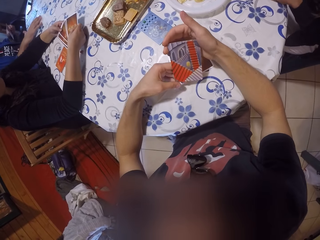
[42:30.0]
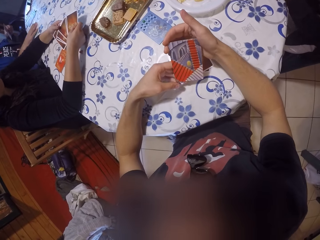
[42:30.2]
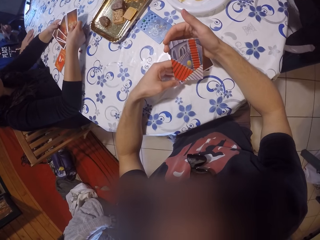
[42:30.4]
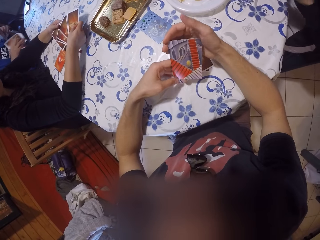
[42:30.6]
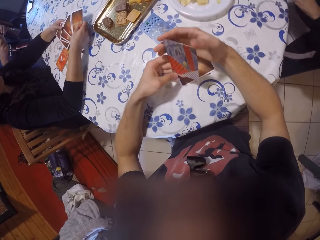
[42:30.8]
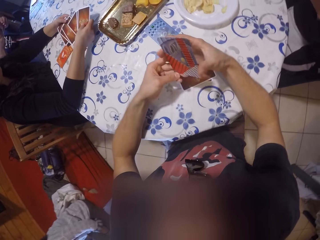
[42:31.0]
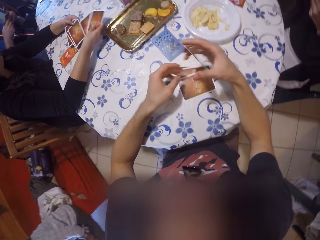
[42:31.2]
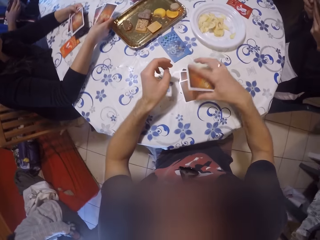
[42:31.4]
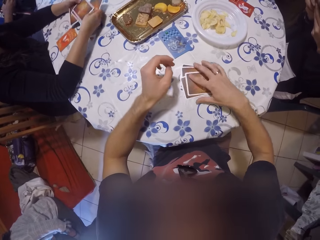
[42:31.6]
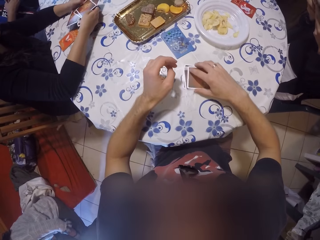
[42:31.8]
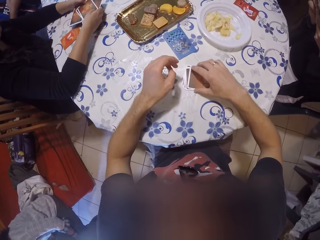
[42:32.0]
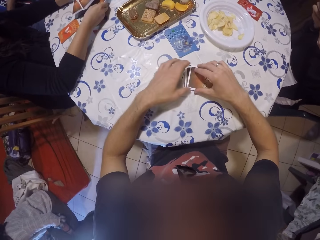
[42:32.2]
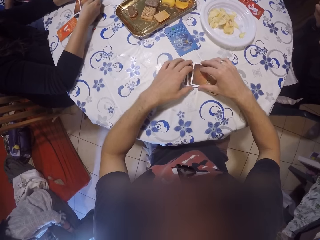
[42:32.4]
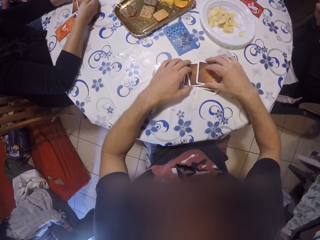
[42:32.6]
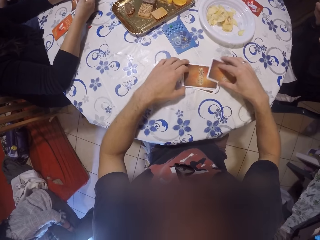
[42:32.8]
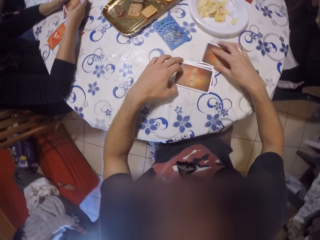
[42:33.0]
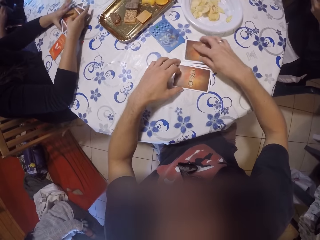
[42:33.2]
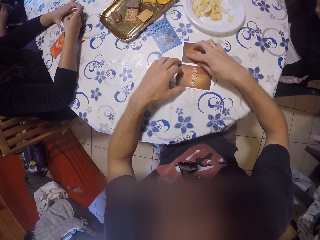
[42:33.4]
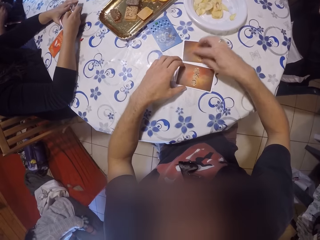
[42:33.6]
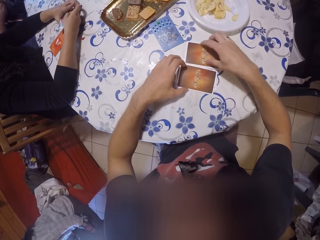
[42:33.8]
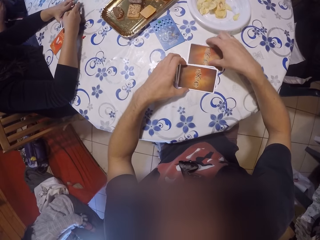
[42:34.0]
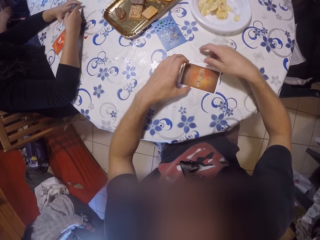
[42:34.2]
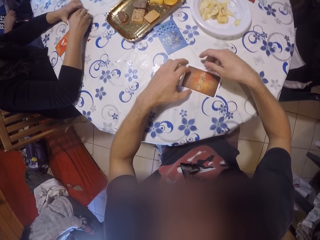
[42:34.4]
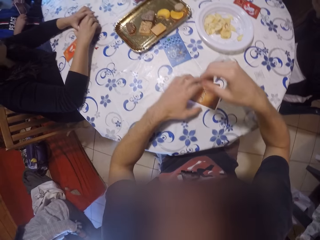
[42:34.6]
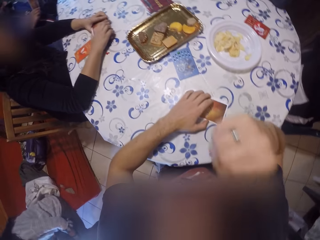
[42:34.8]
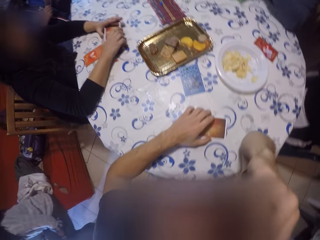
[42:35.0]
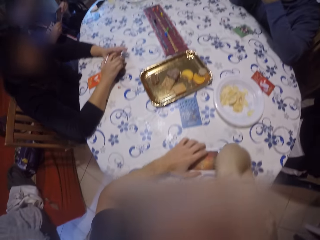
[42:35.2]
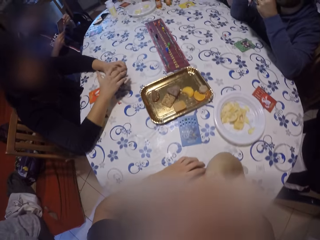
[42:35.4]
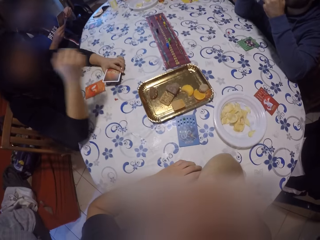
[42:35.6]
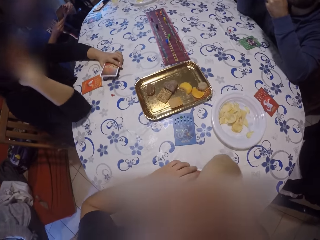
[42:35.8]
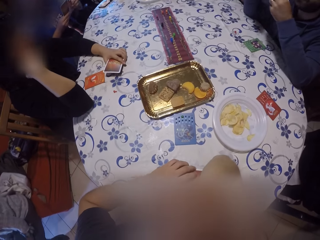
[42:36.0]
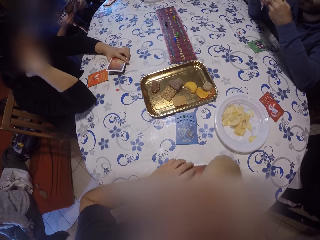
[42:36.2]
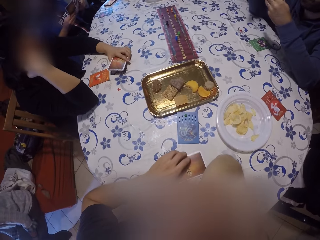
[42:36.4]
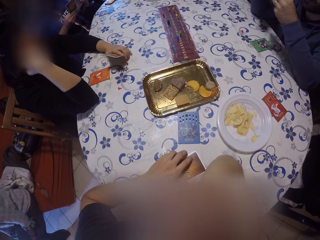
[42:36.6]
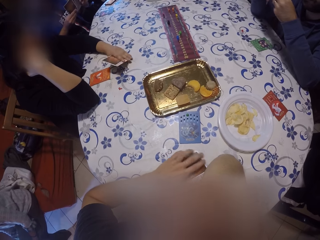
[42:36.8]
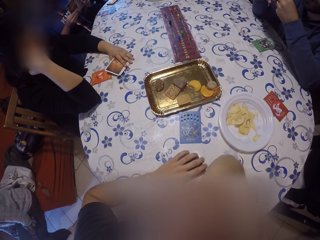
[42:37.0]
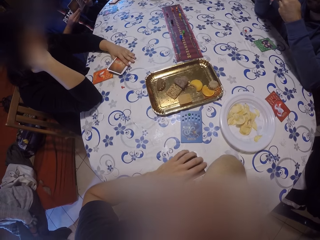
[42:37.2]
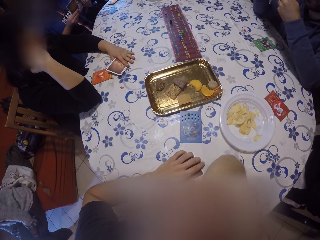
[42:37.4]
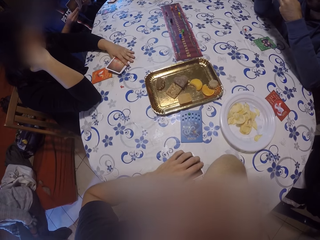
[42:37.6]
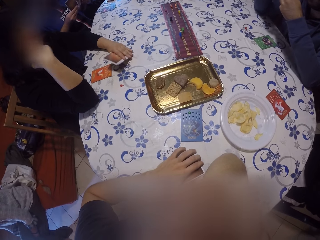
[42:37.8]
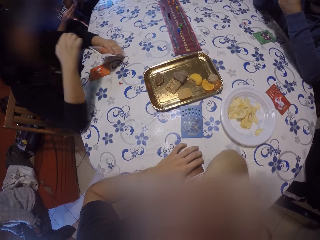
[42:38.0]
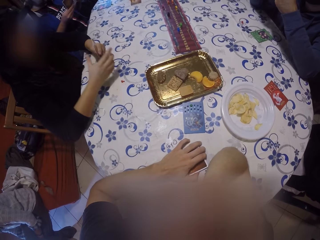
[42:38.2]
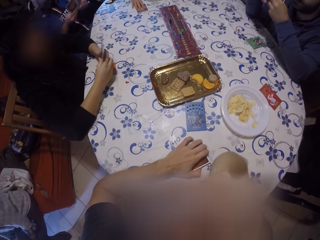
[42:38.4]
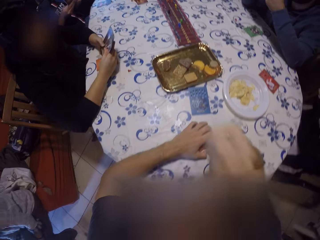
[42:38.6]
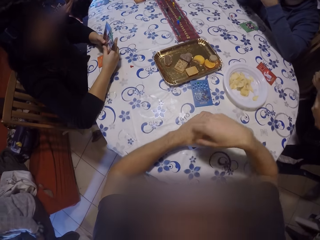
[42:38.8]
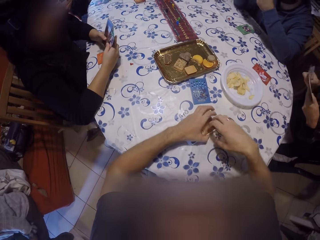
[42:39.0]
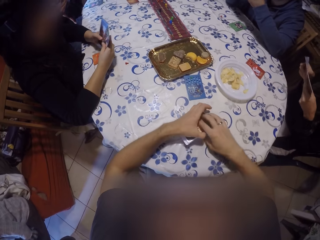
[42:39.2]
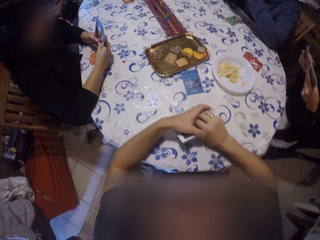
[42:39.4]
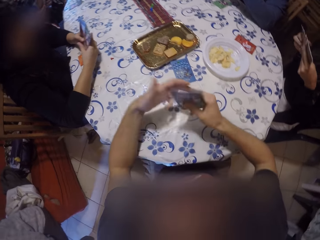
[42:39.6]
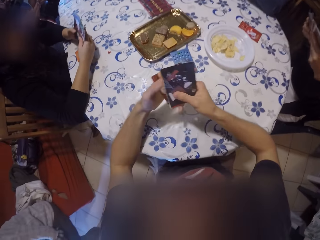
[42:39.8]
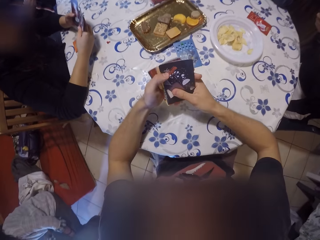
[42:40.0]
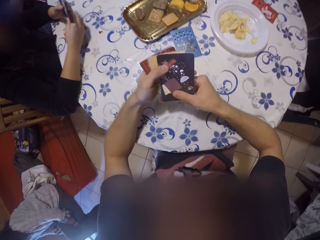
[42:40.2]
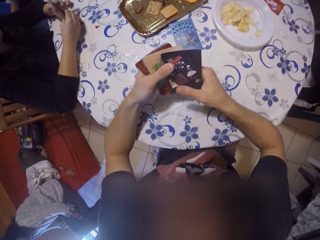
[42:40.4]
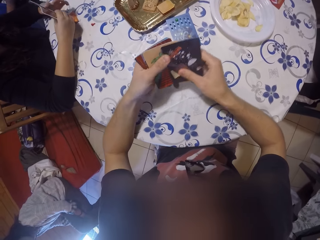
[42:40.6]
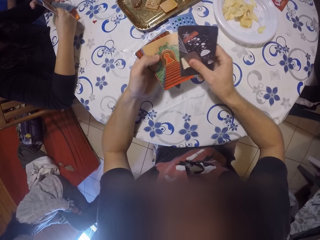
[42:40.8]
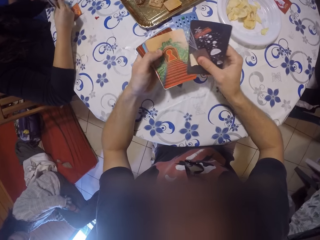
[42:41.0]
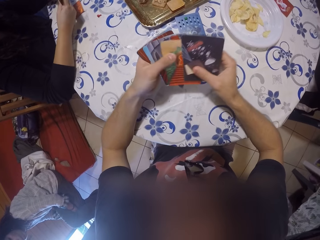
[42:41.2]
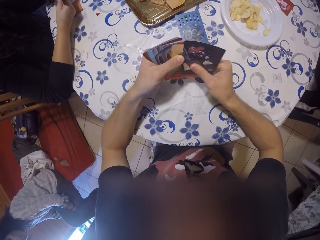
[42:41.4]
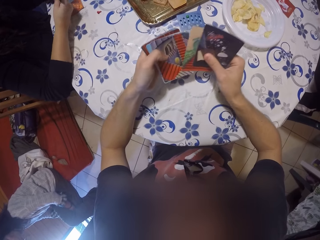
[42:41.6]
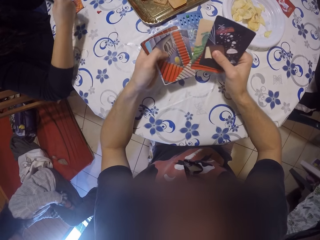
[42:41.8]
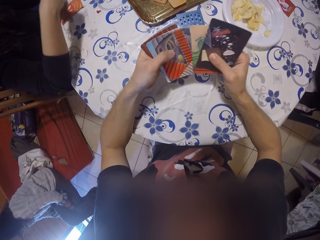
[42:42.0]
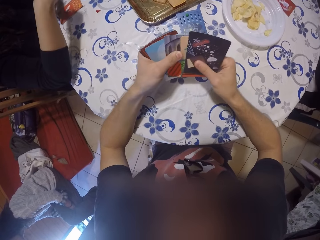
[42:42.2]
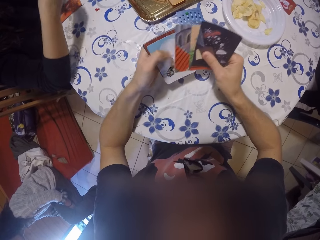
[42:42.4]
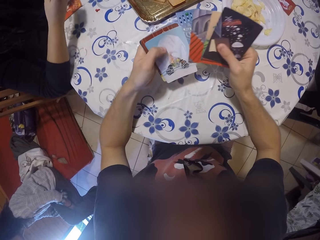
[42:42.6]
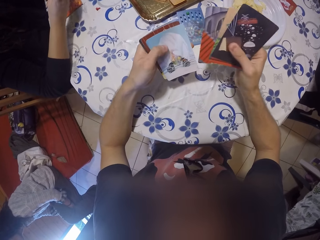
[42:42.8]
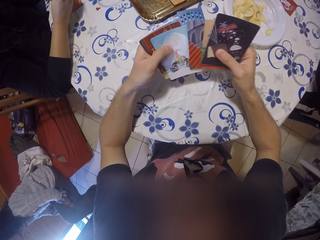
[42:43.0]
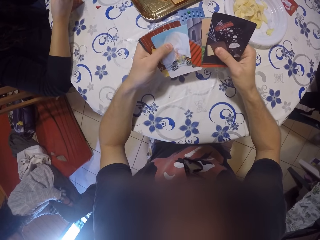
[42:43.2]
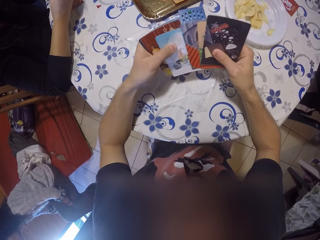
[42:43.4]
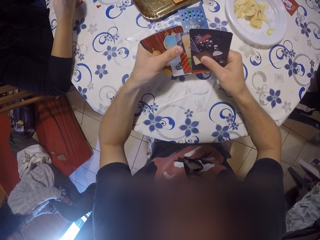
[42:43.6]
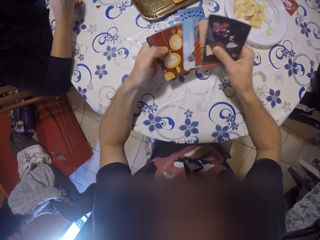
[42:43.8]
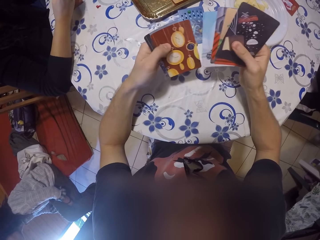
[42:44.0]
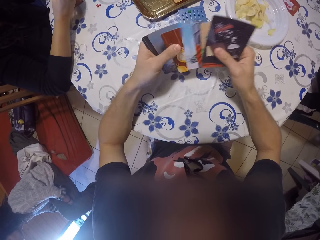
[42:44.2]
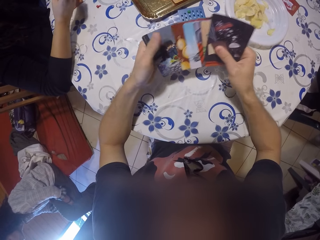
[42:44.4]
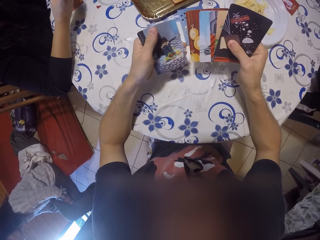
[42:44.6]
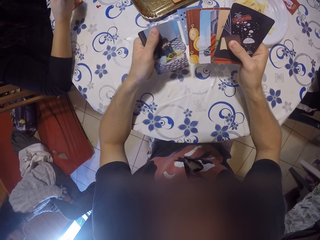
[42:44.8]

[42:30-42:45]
A man picks a card on a table. The camera wearer places the card on the pile of cards on the table with his right hand. He shuffles the pile of cards on the table with both hands. He arranges cards on the table. He shifts the pile of cards on the table with his left hand. He touches the face. A woman places the pile of cards on the table with her left hand. She touches the face. She lifts the pile of cards from the table with her left hand, and shuffles the pile of cards in both hands. She picks a card on the table. The camera wearer picks the pile of cards from the table with both hands. He shuffles the pile of cards in both hands. He arranges cards in hands.

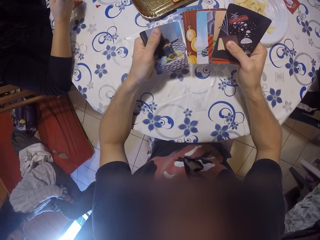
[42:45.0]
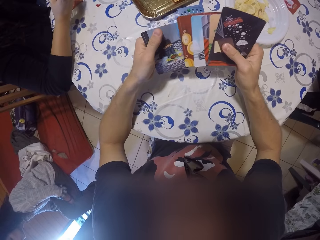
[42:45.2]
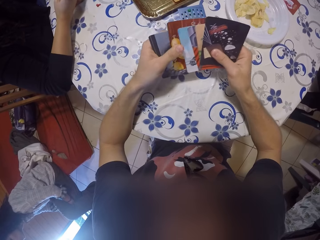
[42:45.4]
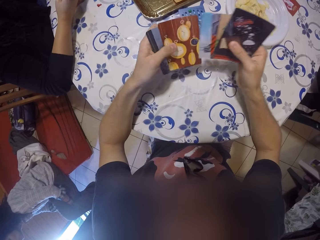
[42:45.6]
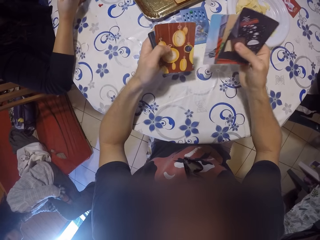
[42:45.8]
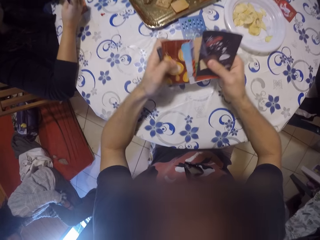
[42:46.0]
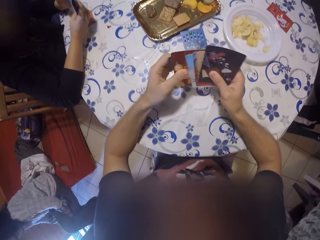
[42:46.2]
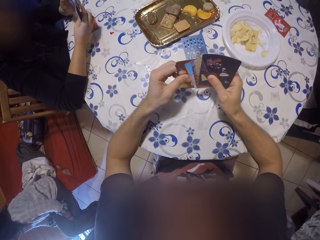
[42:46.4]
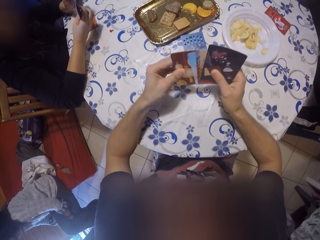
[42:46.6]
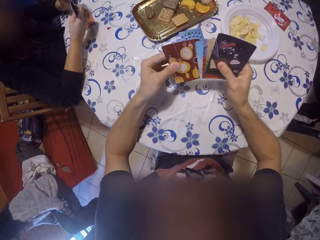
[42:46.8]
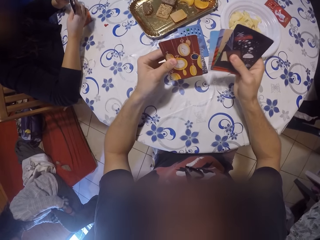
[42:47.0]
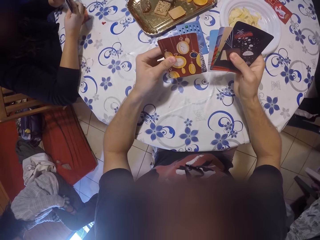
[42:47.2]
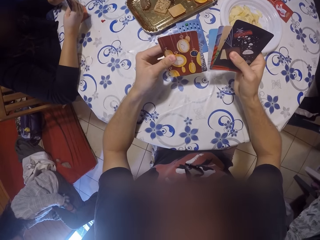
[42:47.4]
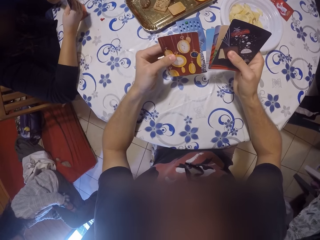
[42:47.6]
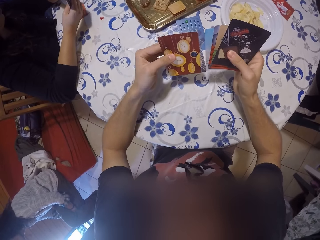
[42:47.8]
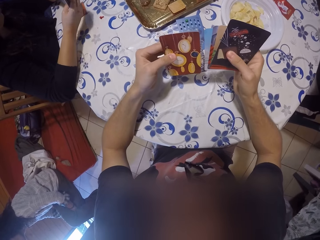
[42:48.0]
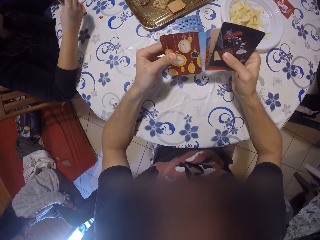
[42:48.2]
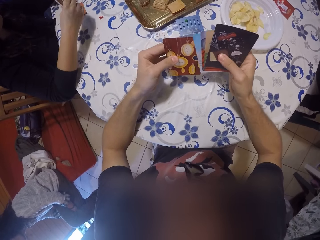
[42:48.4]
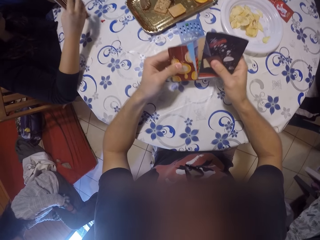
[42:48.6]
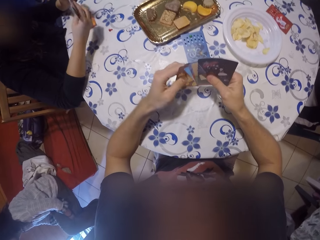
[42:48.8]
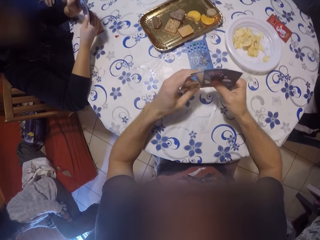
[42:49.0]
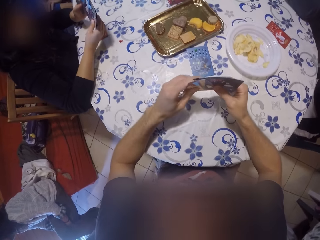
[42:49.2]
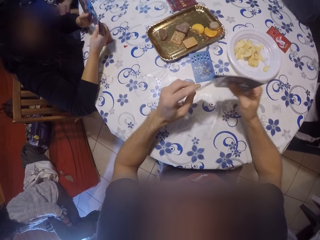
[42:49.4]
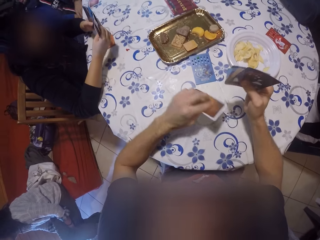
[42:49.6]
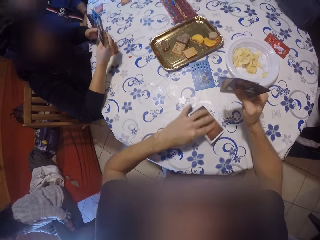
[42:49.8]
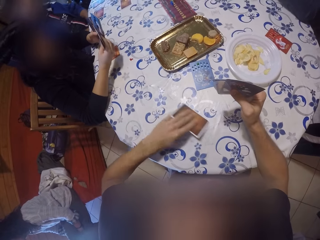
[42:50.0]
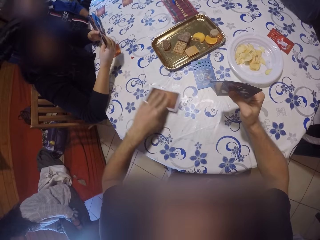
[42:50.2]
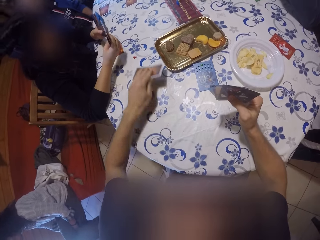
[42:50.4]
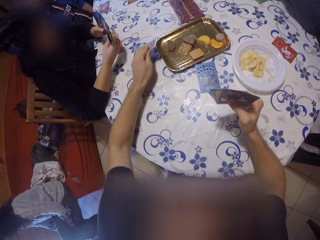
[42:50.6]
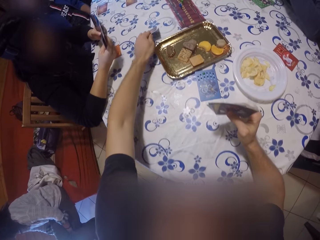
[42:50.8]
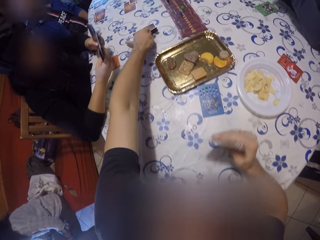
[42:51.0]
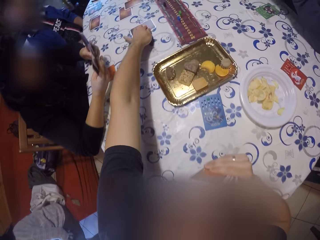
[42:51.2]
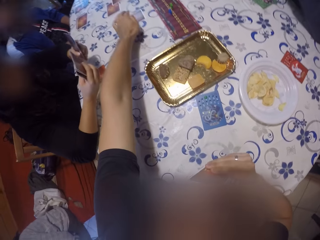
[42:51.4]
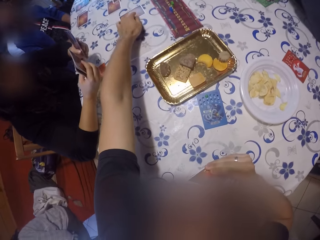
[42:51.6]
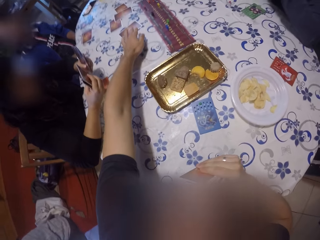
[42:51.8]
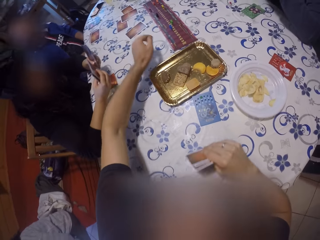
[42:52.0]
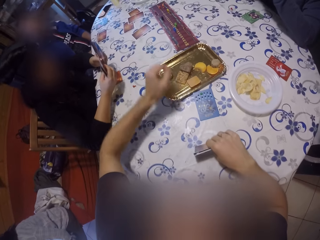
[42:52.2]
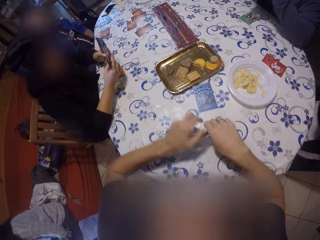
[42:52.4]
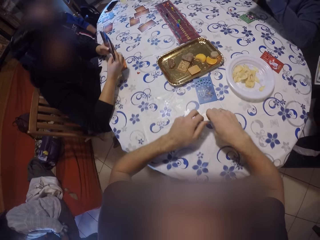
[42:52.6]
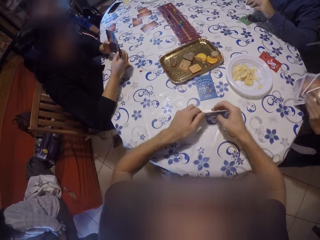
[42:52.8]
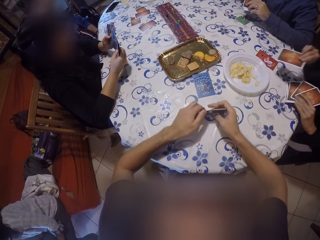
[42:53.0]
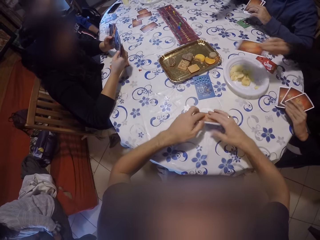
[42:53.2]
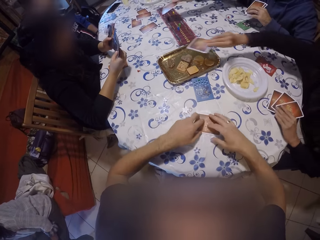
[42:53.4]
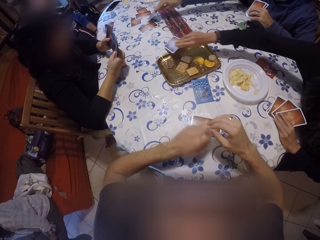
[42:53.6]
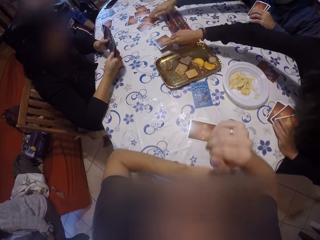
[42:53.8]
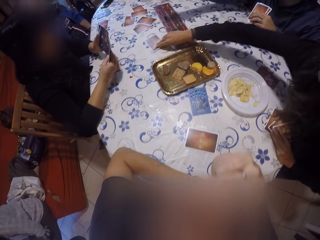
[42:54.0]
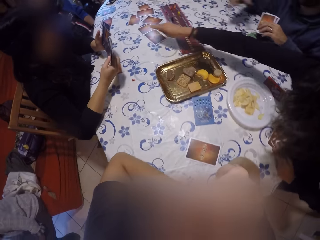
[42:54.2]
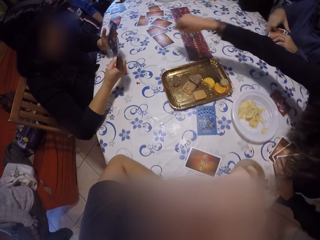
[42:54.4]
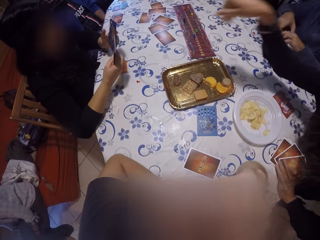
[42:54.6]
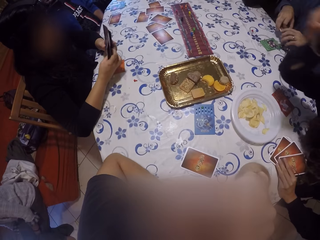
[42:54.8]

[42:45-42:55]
The camera wearer places a card on a table with his left hand. He plays a poker game. A person holds poker cards near the camera wearer. The camera wearer holds some cards with both hands. He places some cards on the table with his right hand. The person plays a poker game. A man places a card on the table with his right hand. Another man places a card on the table with his right hand. The first man holds some cards in his left hand. Another person plays a poker game.
